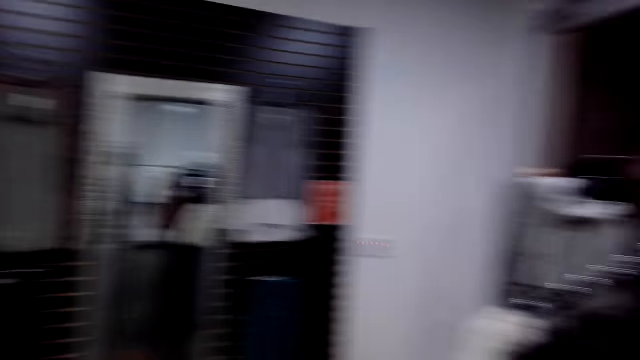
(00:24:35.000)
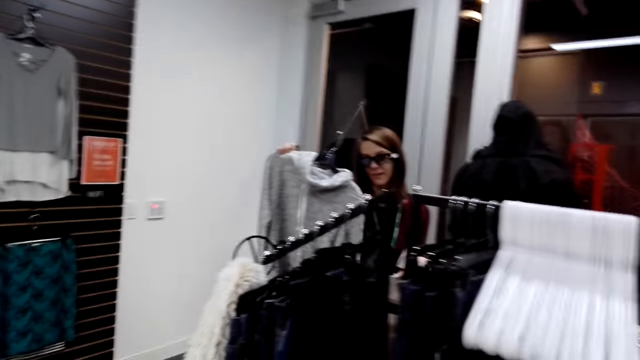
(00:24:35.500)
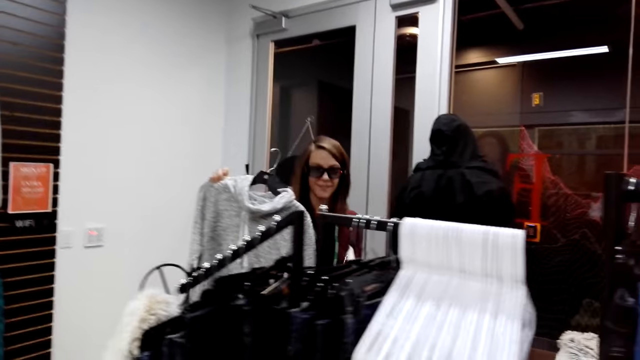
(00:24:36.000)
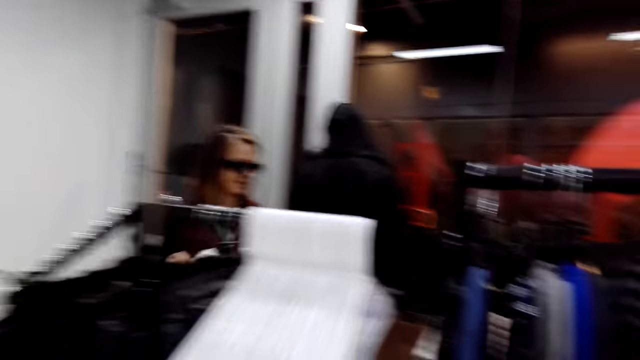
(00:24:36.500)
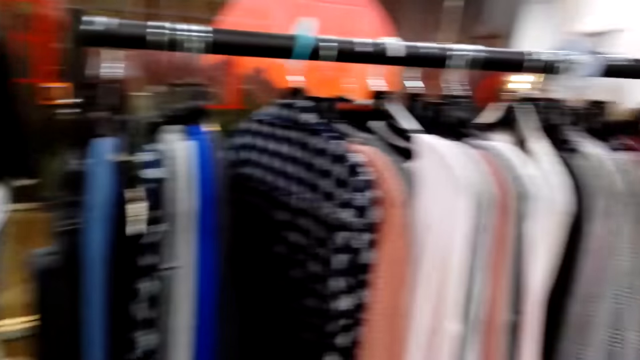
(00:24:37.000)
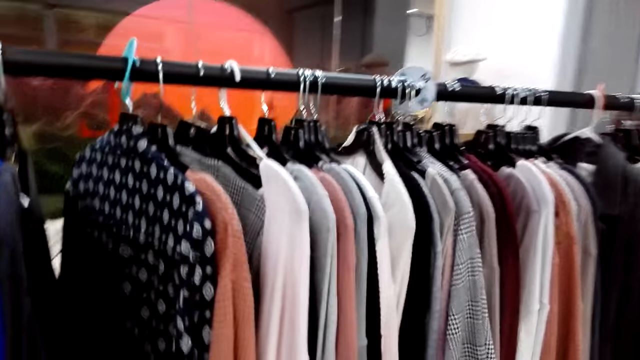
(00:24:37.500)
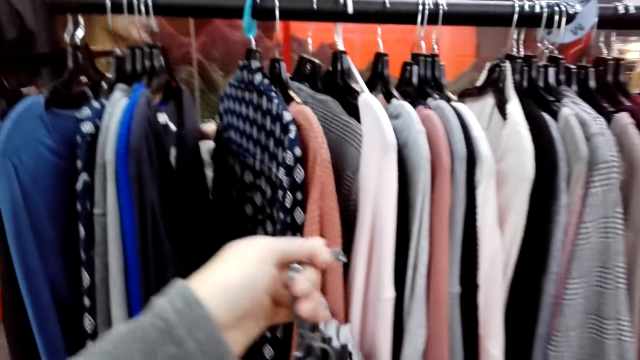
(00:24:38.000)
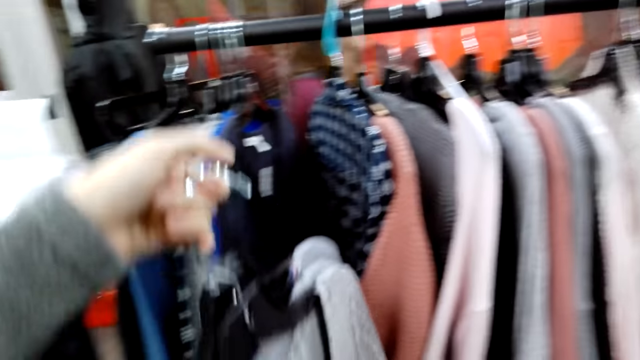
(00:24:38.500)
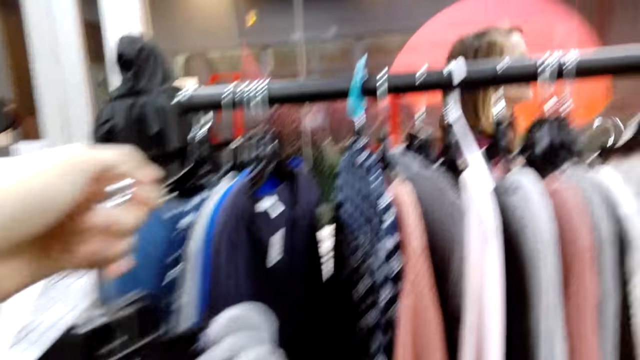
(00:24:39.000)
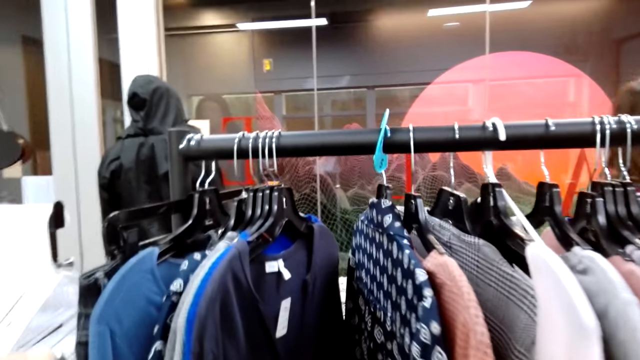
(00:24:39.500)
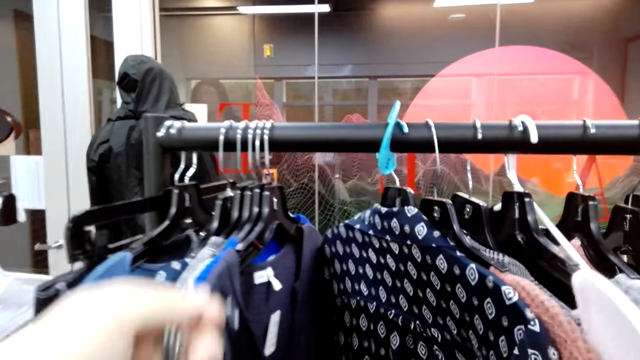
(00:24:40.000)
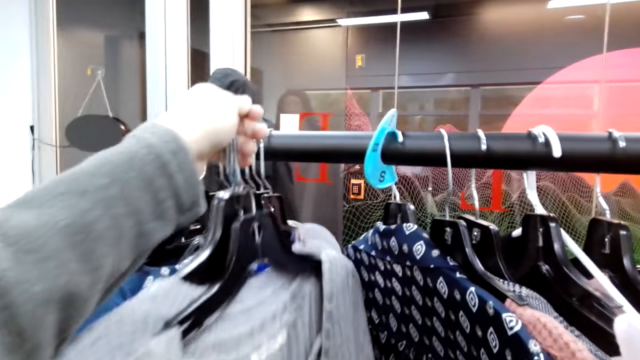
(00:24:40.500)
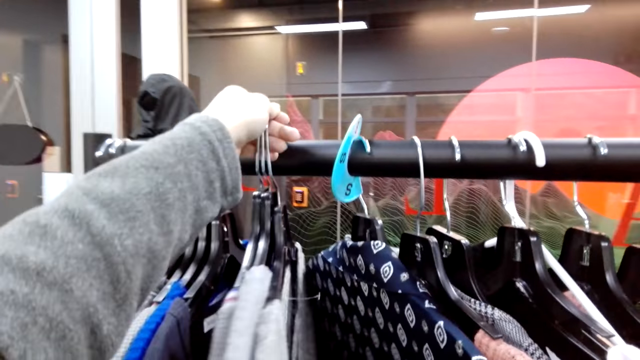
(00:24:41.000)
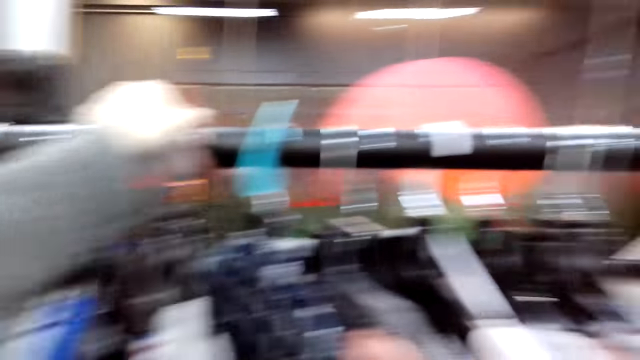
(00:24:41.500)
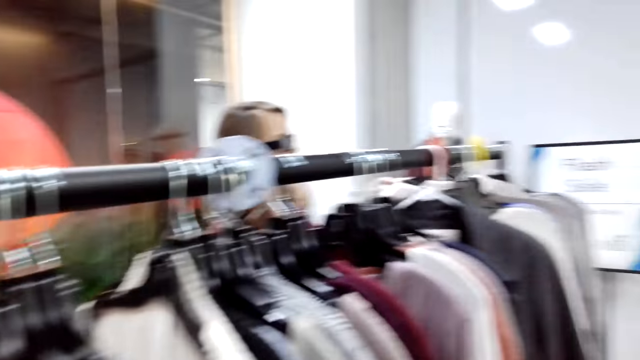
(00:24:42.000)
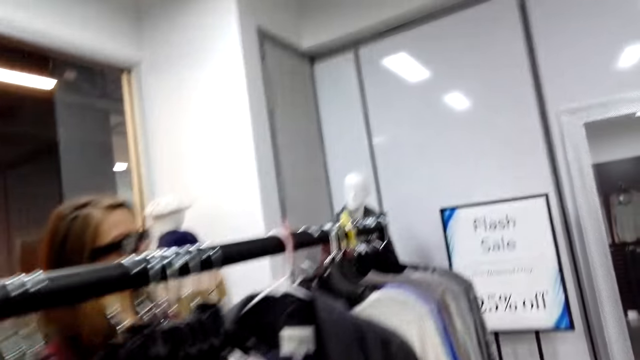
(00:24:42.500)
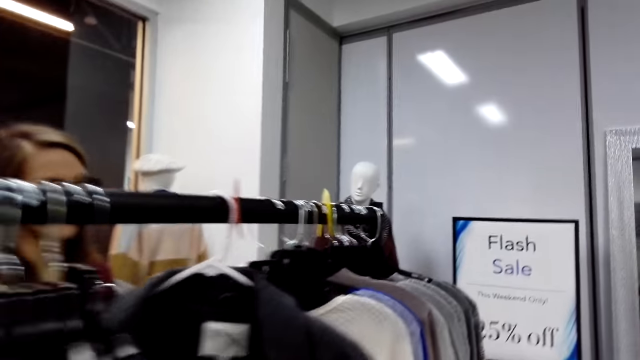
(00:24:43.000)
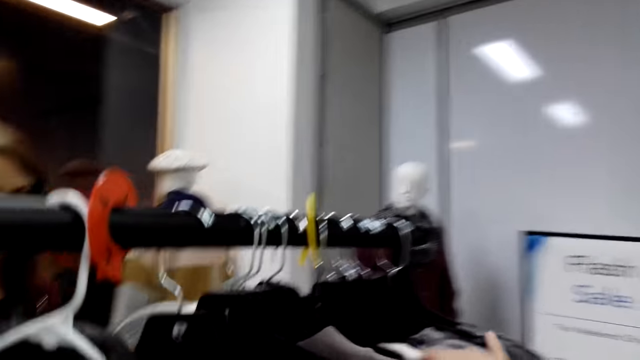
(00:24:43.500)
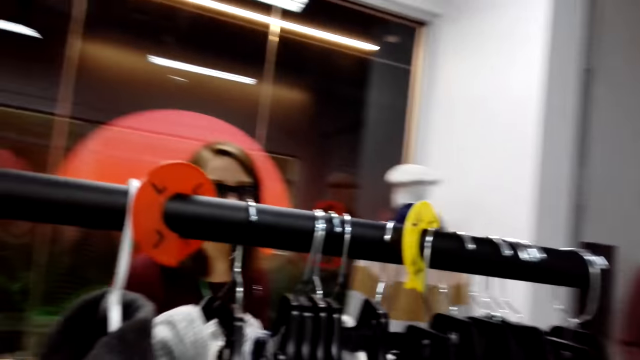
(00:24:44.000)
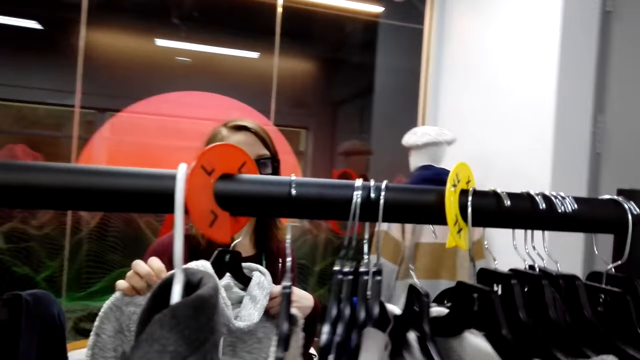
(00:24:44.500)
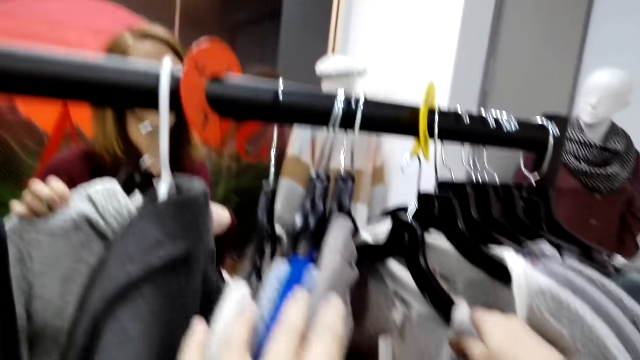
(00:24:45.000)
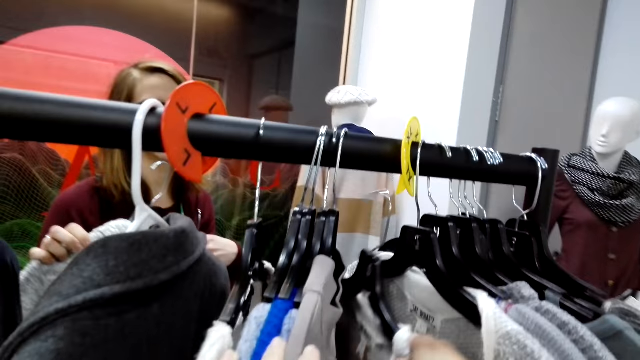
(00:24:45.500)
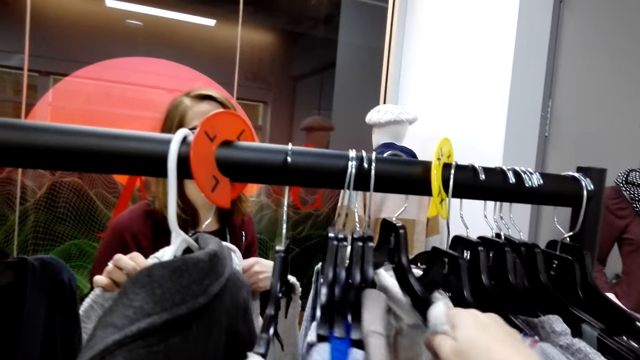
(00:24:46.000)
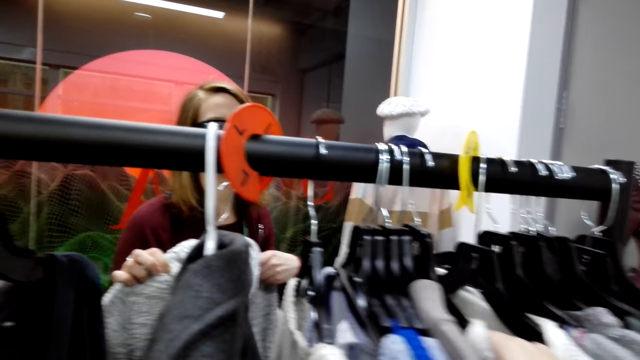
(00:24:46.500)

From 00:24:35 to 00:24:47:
The camera wearer moves beside the closet. A woman walks in the store. The camera wearer lifts the cloths. They hang the cloths. They return the sweater tops. They walk in the store. They hang a cloth.

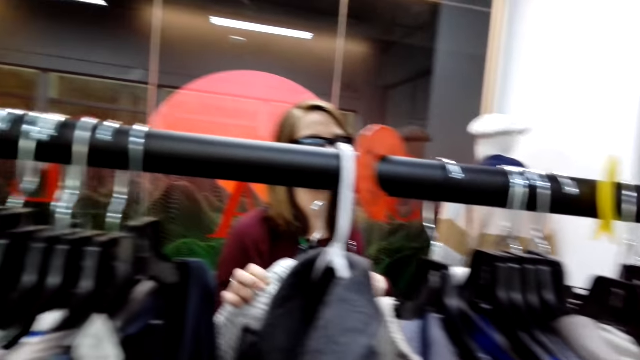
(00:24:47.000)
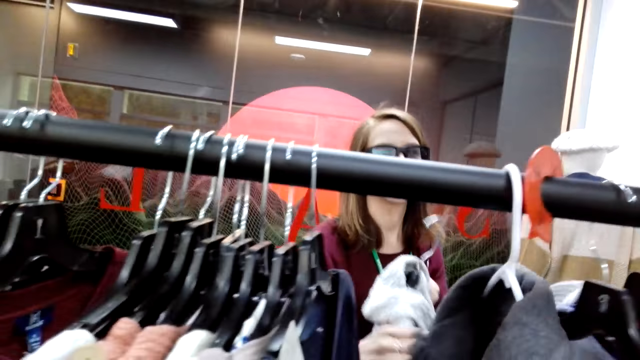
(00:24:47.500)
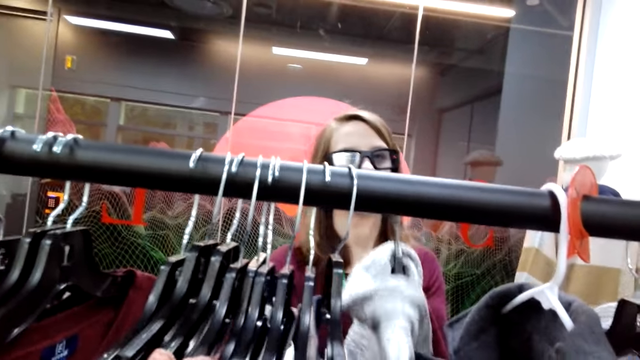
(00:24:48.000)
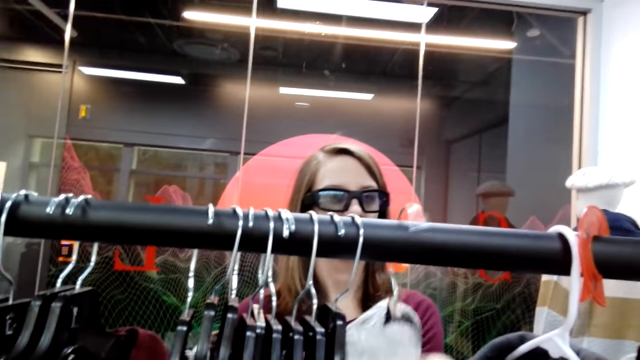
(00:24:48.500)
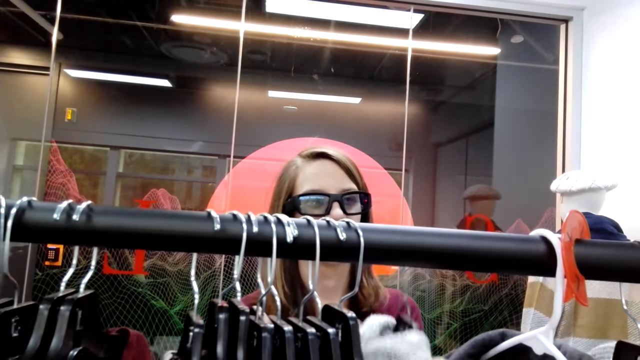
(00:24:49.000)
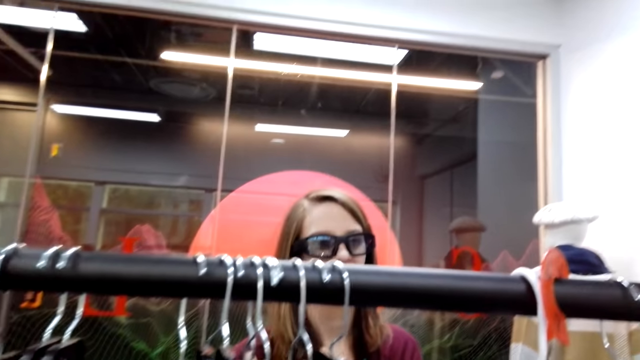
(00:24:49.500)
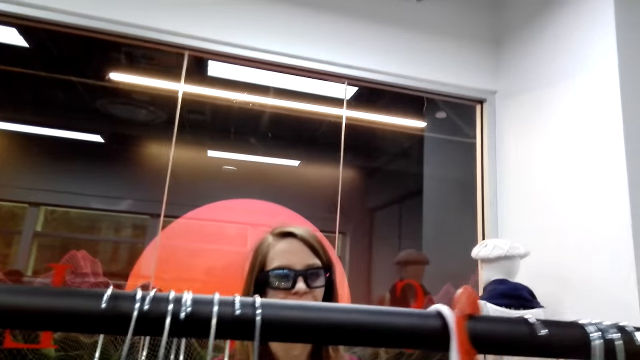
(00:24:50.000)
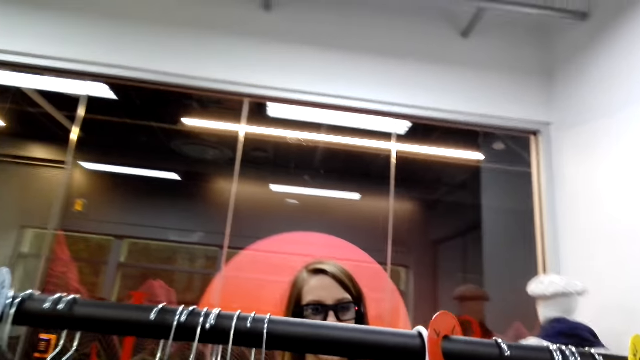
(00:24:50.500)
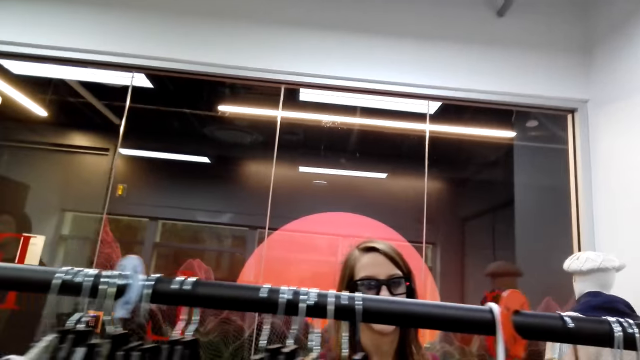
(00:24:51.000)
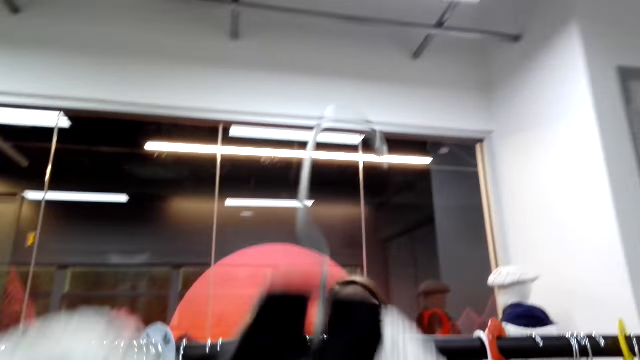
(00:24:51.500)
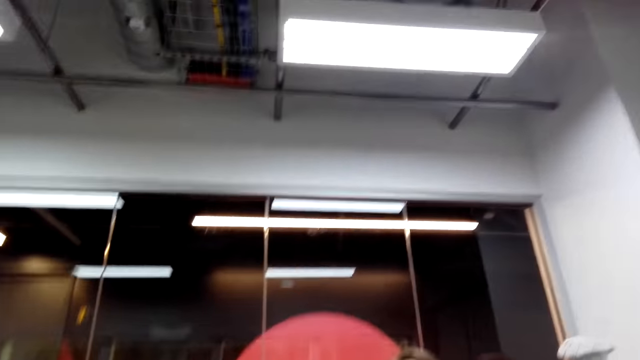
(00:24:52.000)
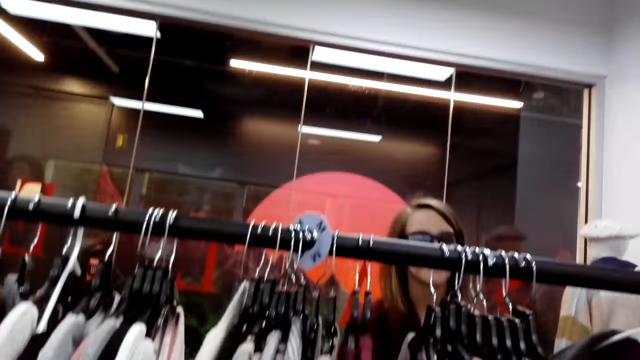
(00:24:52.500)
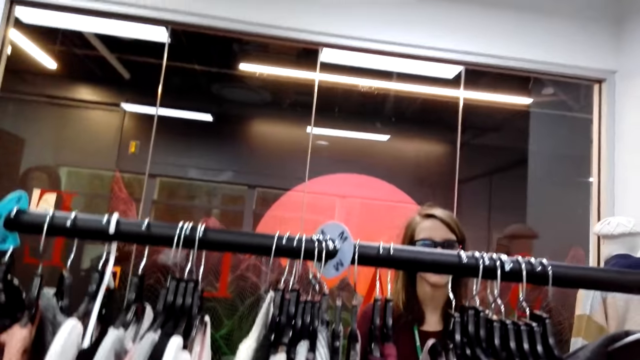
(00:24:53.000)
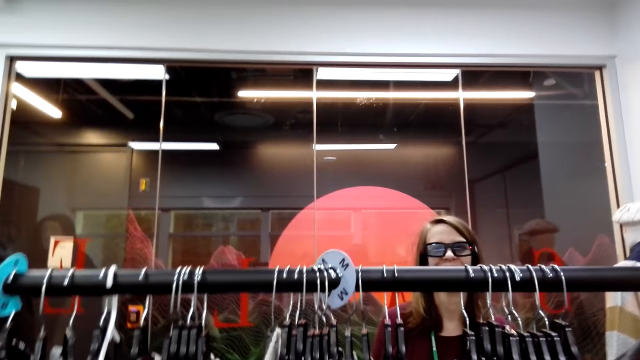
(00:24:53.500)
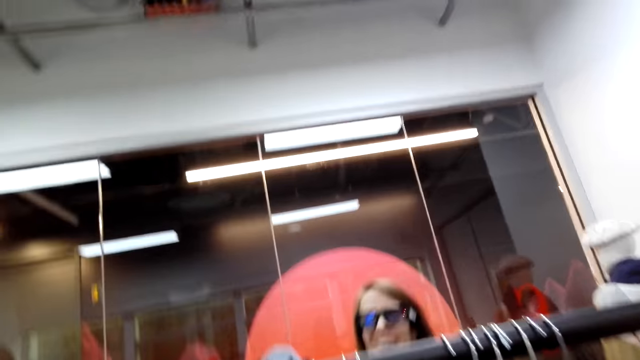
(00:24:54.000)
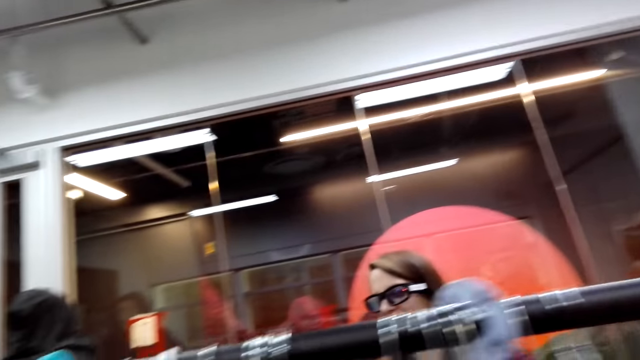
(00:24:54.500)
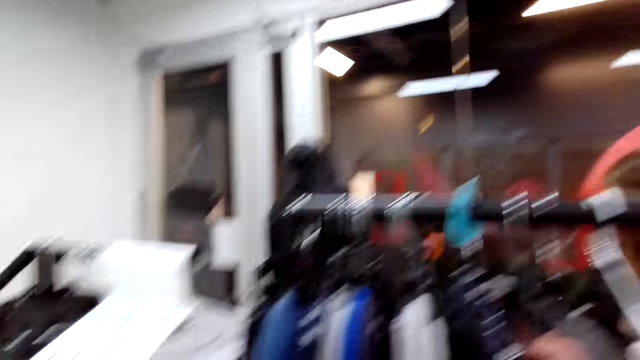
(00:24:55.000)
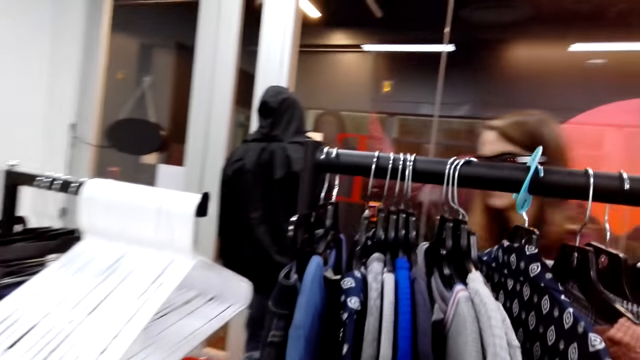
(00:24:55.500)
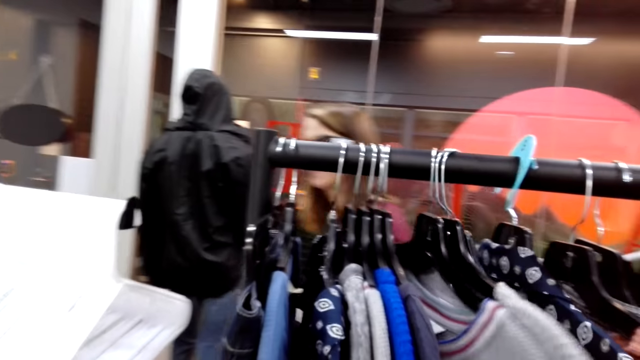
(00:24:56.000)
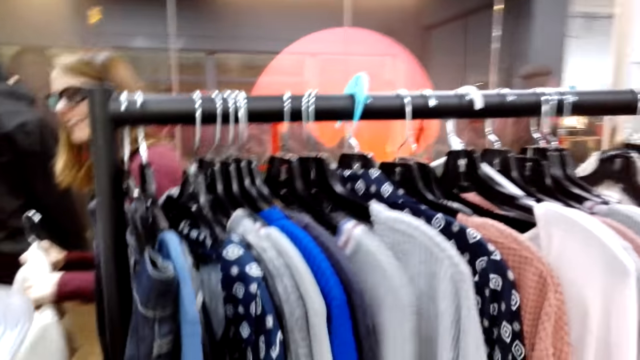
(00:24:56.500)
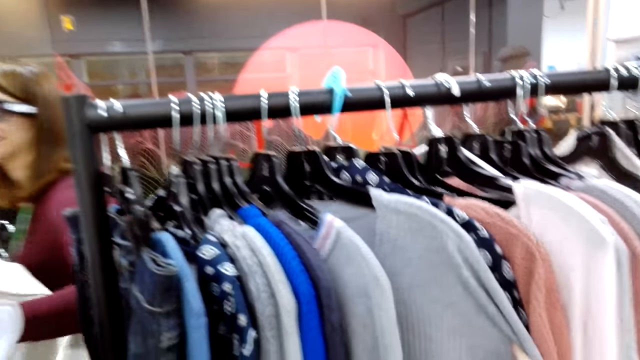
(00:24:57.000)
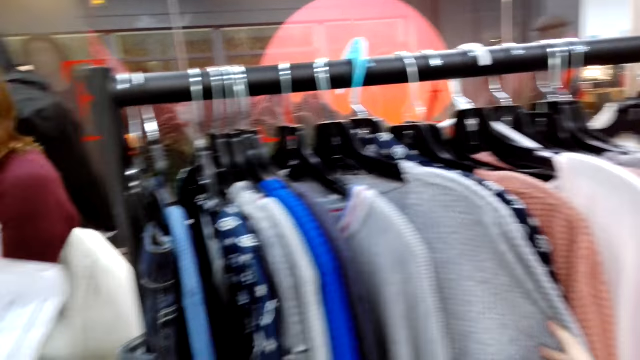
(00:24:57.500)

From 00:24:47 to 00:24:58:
The woman hangs a cloth. The woman returns a sweater. The camera wearer converses to the woman. They lift a cloth. The woman responds to the camera wearer. The woman walks in the store. The camera wearer touches a cloth.
